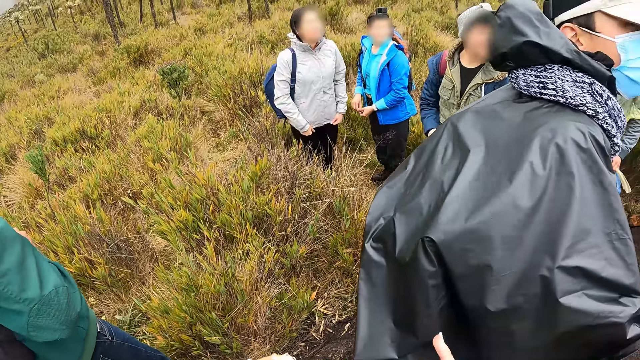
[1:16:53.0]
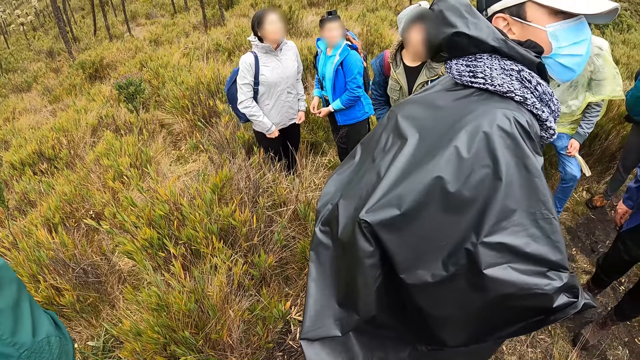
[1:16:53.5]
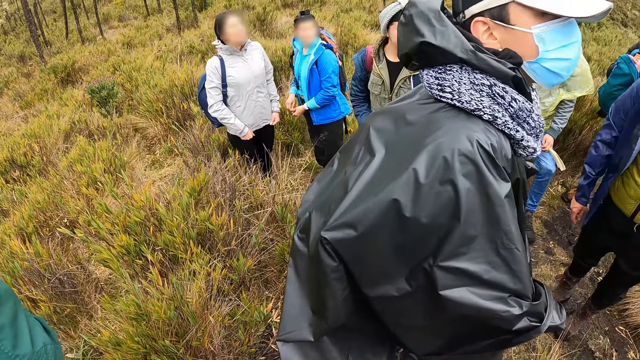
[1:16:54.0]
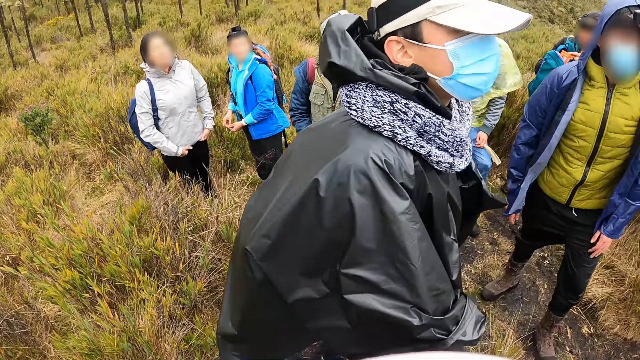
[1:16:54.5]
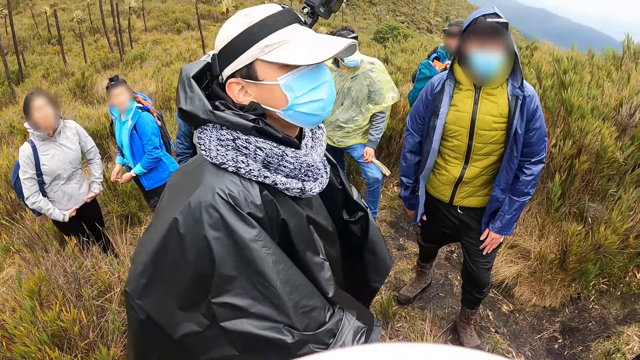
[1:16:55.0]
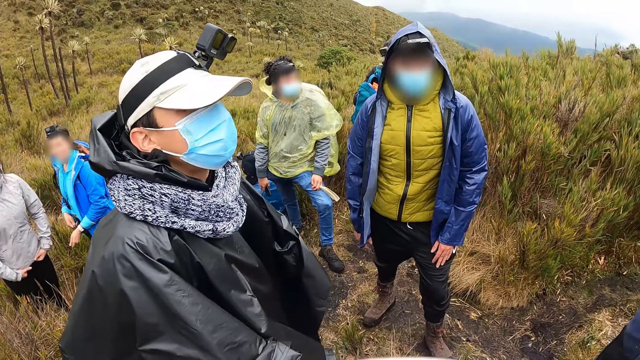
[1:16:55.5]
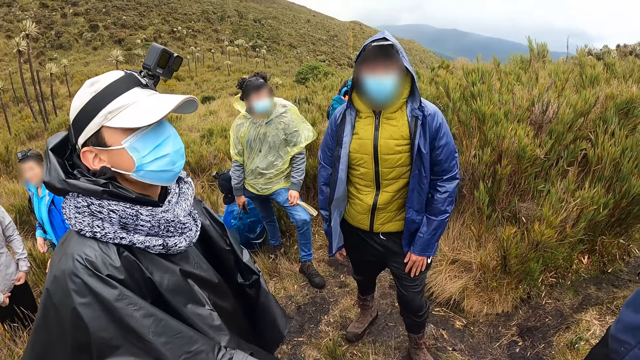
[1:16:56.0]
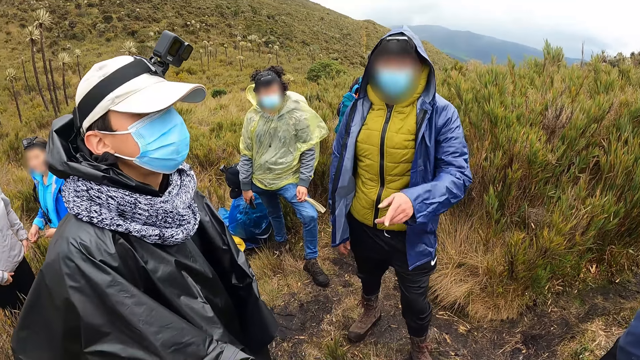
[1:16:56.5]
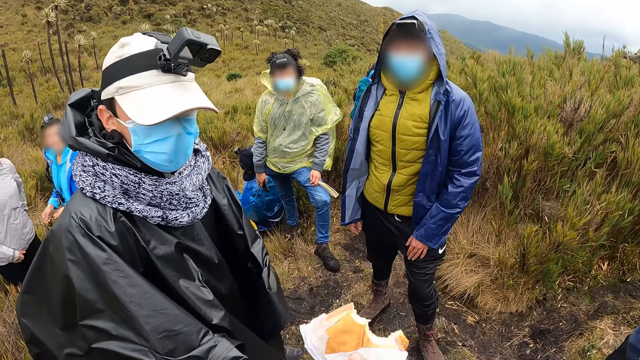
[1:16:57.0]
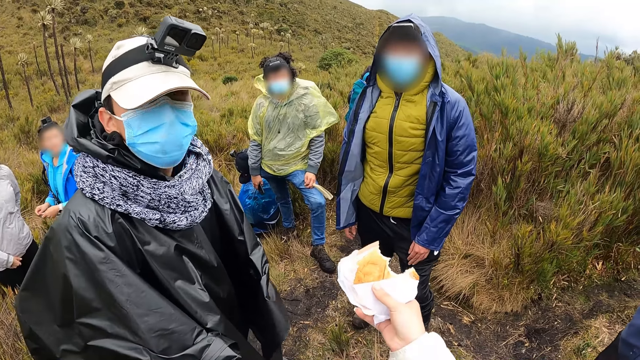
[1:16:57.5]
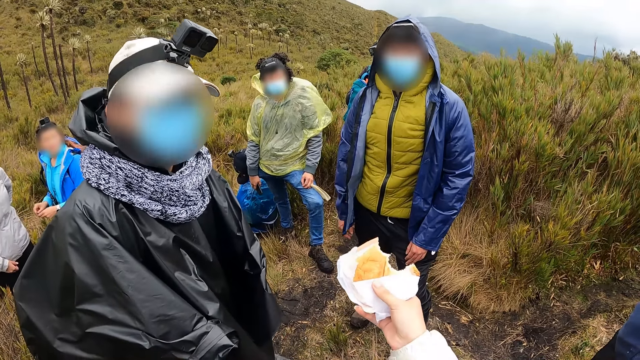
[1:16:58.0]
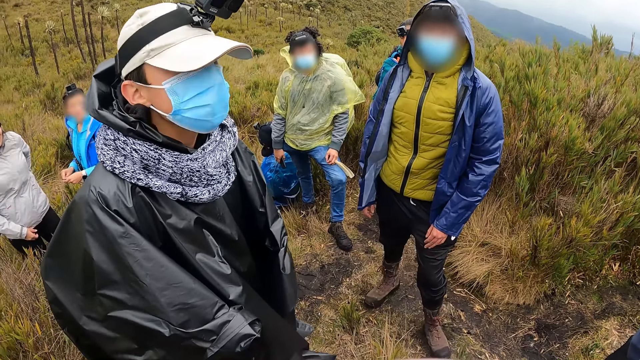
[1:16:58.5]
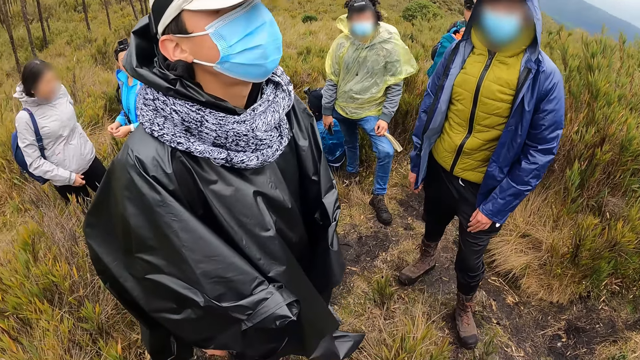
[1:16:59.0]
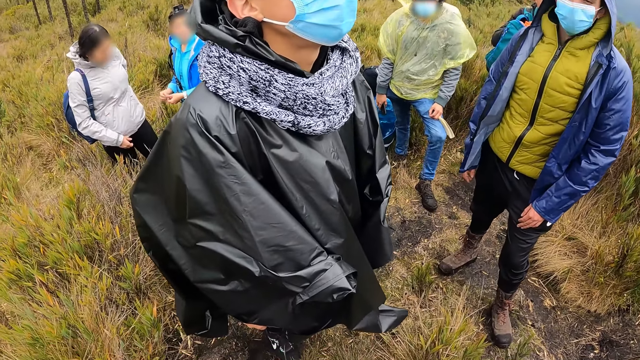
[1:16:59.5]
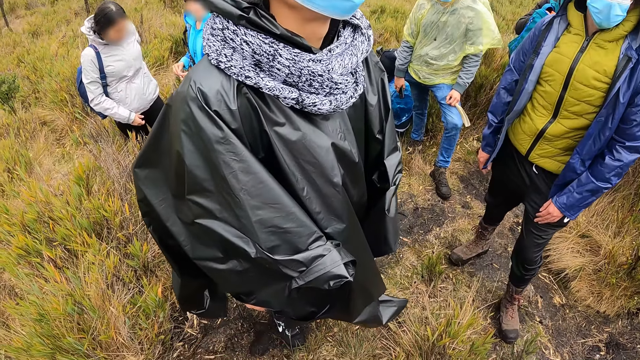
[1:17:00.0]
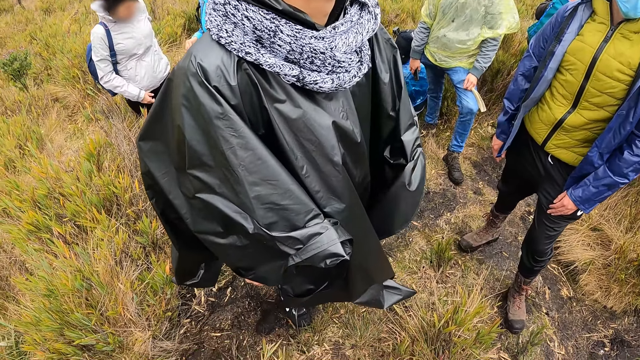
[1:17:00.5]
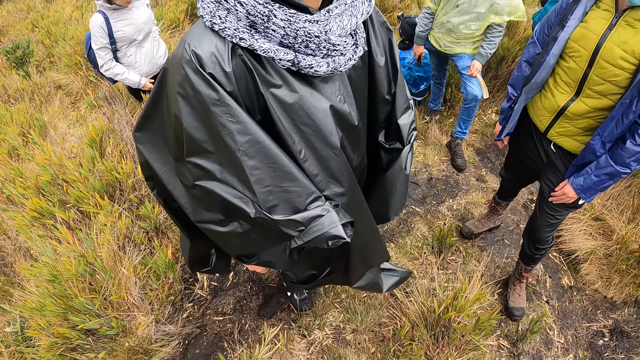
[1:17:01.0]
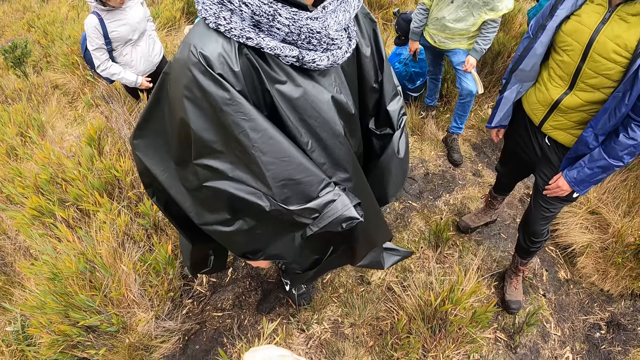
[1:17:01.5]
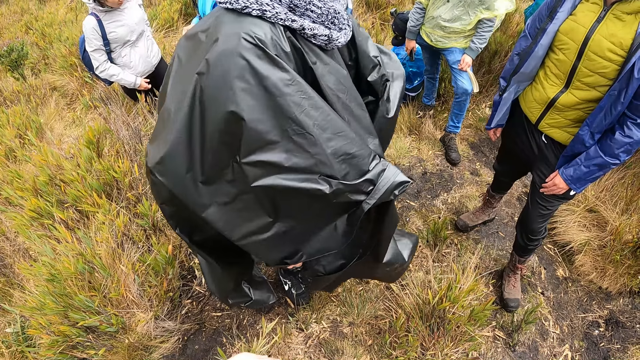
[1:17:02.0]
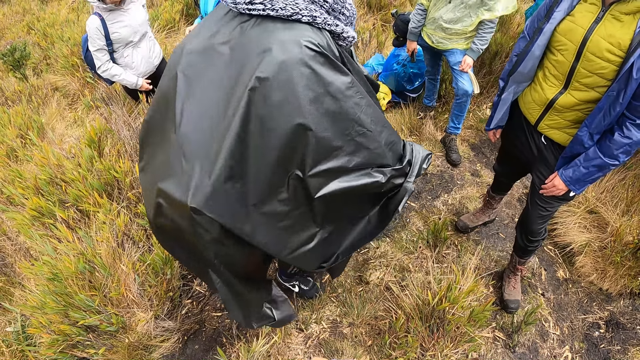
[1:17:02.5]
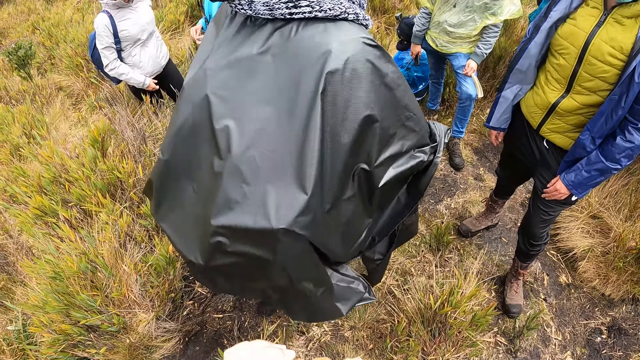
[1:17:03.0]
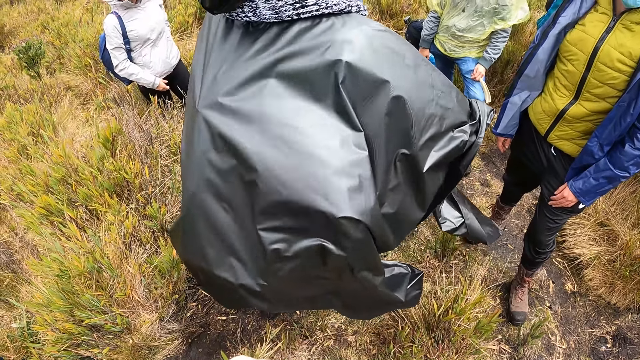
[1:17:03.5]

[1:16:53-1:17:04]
A man makes a hand gesture with his left hand to the camera wearer. The camera wearer holds up a sandwich toward the man with her right hand. She gestures to the man. The man shakes their head.

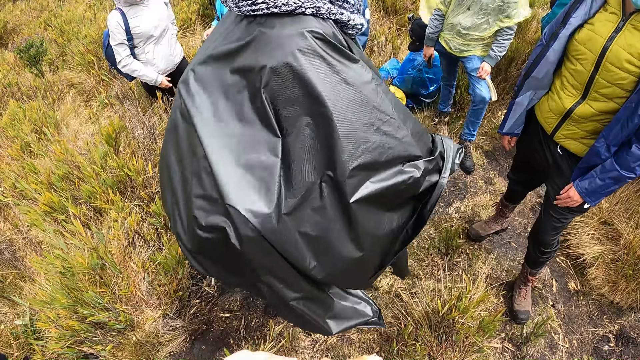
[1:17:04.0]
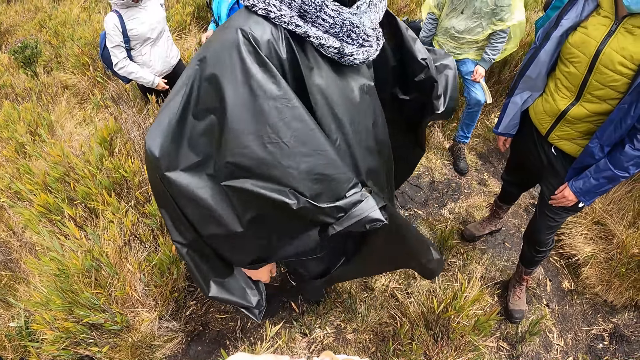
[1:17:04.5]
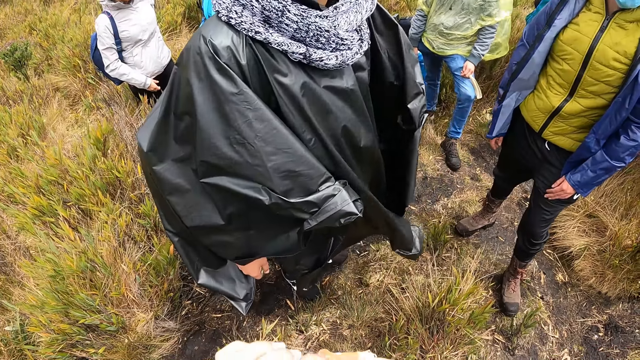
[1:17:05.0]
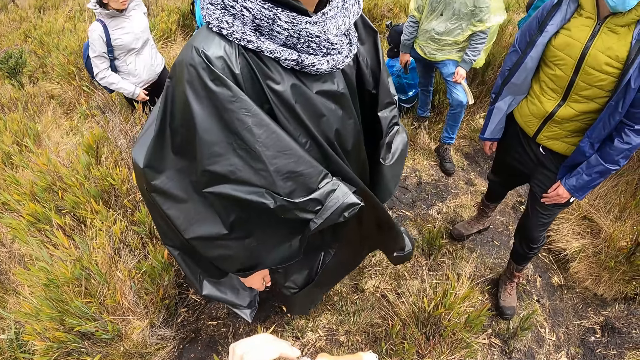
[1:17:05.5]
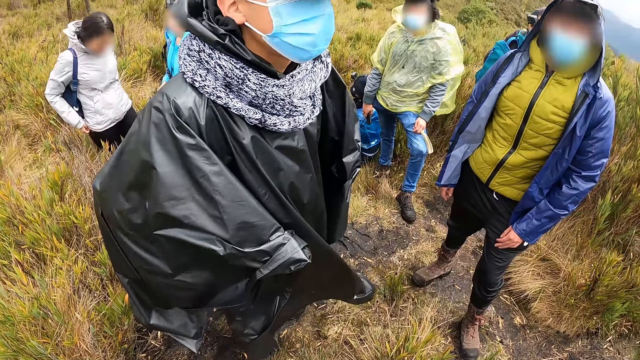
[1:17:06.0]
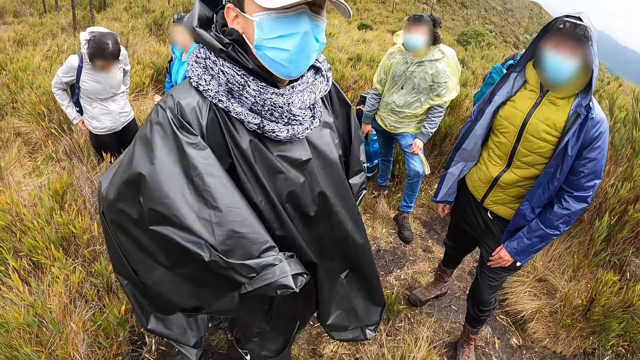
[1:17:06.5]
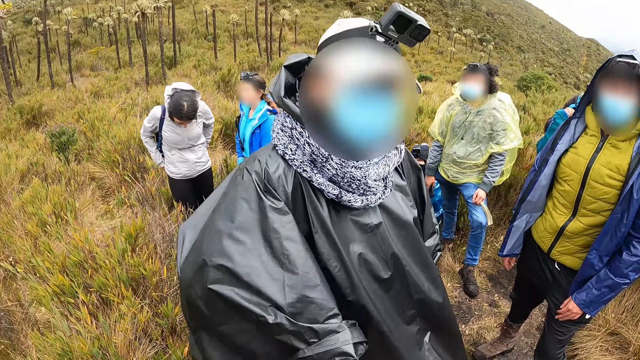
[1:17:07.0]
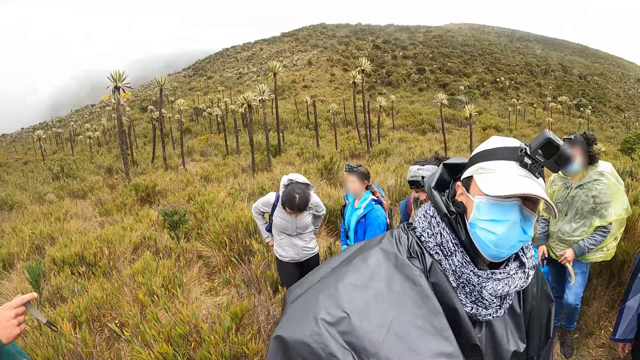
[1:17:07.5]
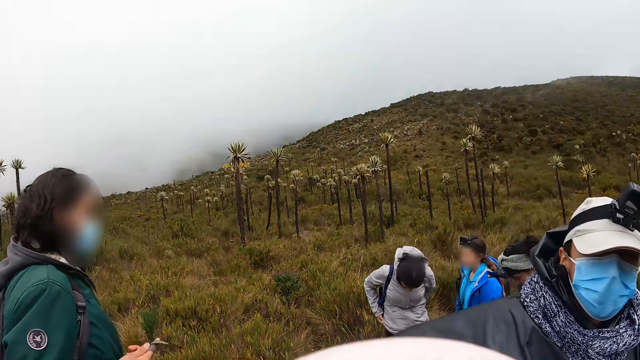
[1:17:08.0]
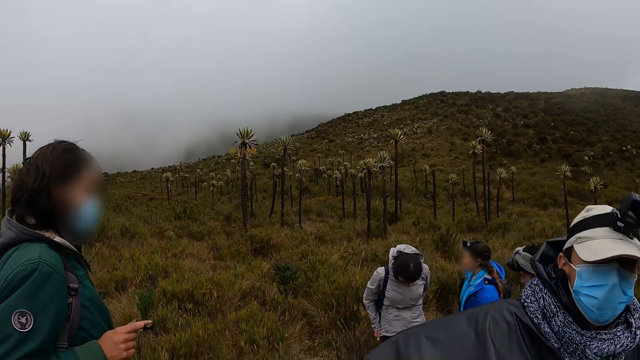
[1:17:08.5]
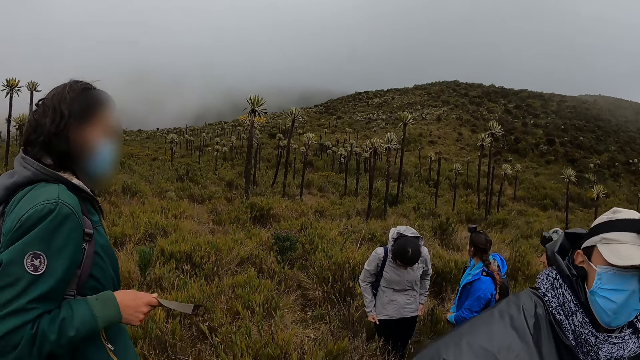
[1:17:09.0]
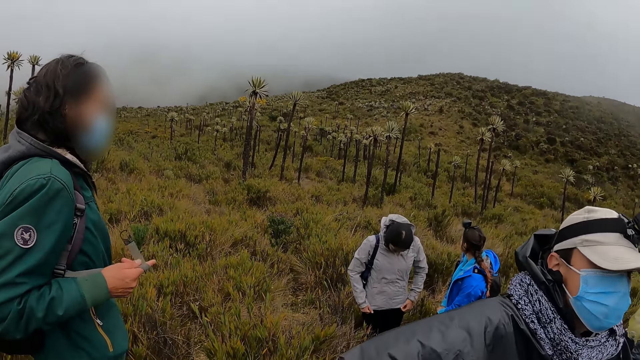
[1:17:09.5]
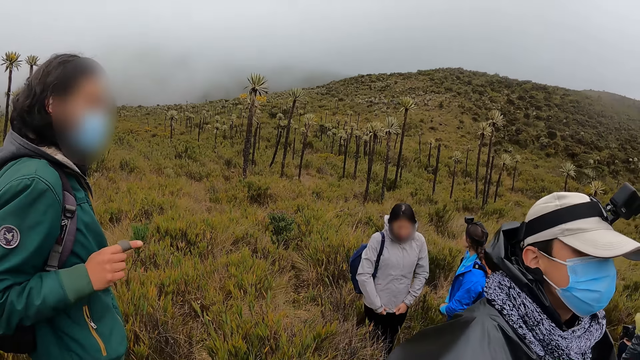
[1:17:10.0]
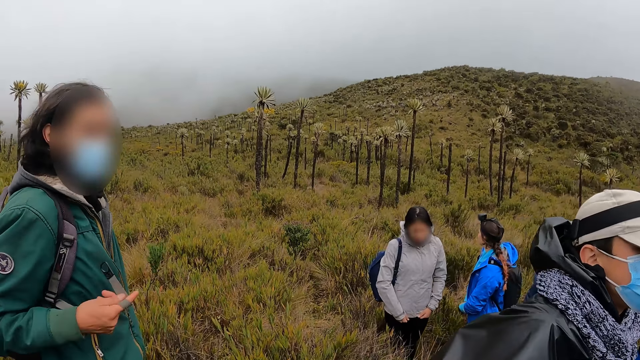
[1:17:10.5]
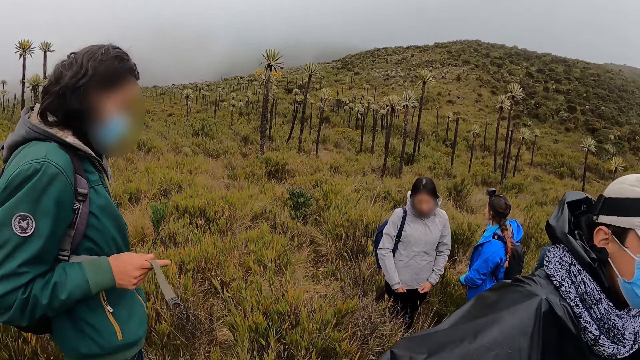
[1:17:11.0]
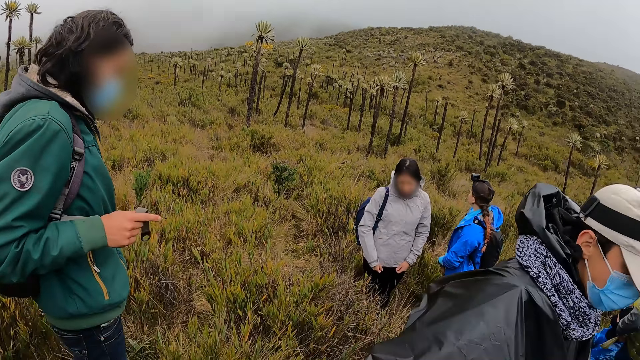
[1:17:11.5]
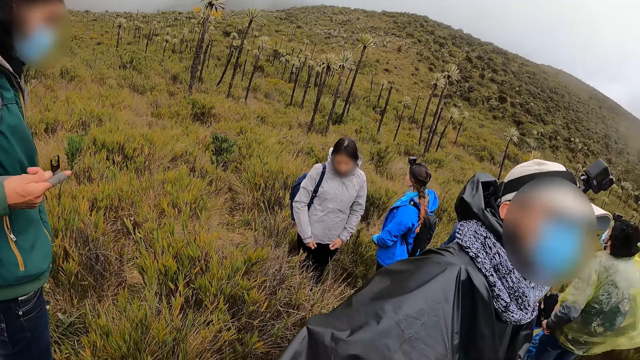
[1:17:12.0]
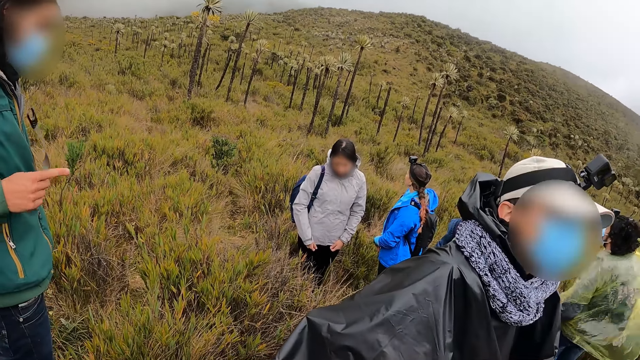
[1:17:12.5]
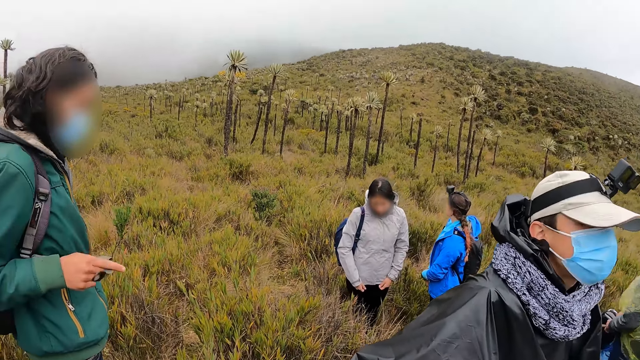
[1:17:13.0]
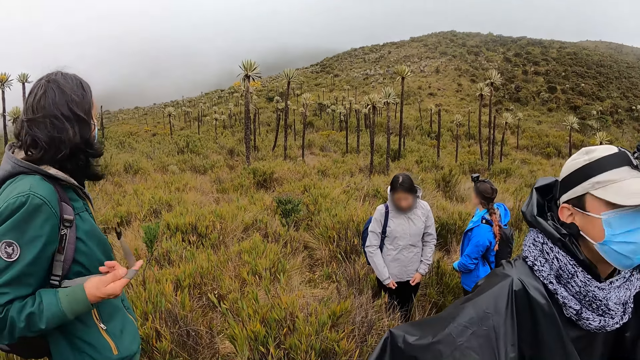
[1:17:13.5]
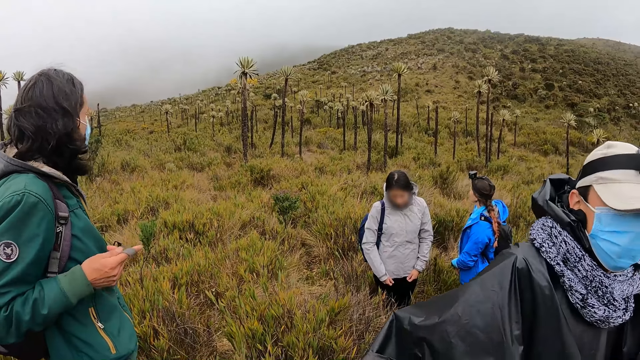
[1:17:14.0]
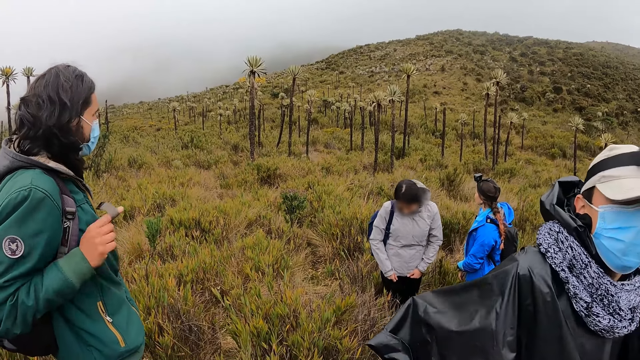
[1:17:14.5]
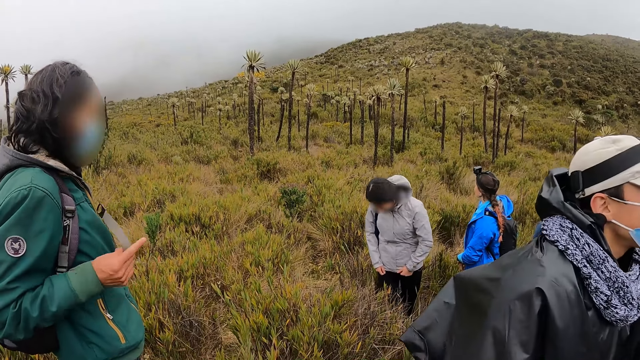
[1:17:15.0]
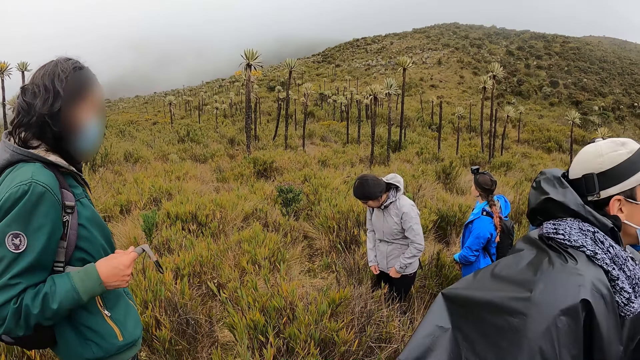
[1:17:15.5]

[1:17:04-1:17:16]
The woman adjusts her jacket with her hands. The man rolls the strap around his right hand.
